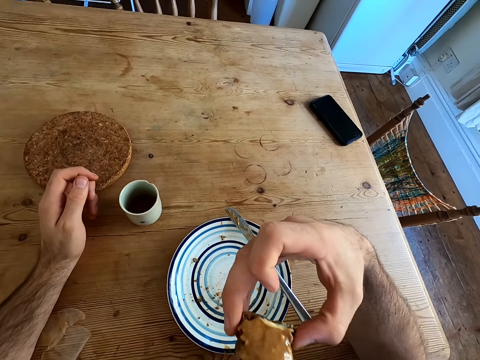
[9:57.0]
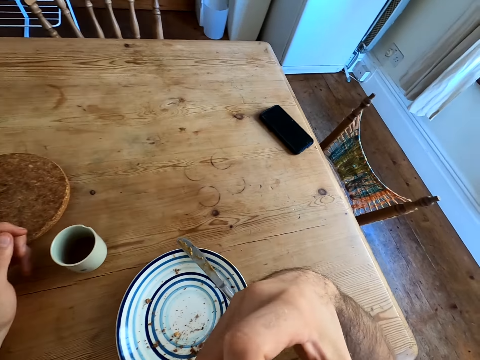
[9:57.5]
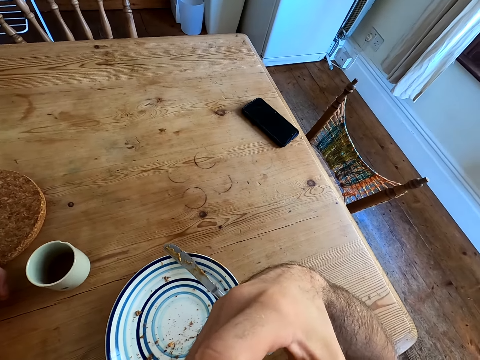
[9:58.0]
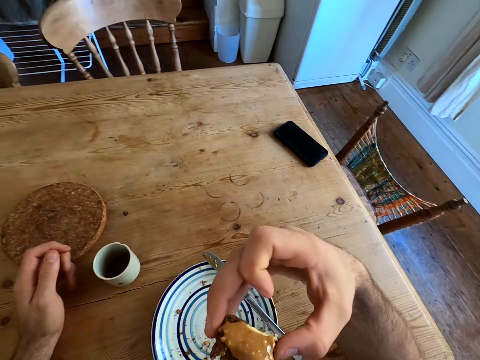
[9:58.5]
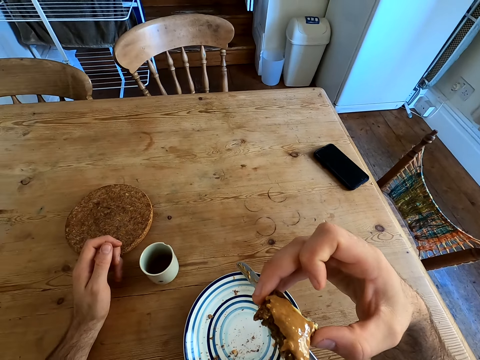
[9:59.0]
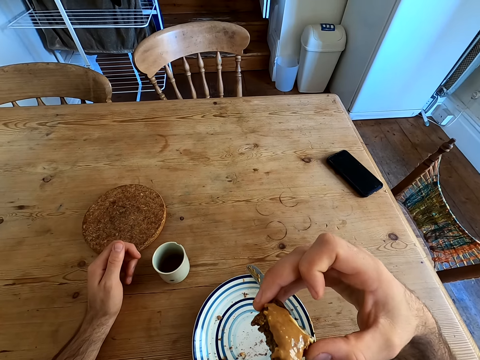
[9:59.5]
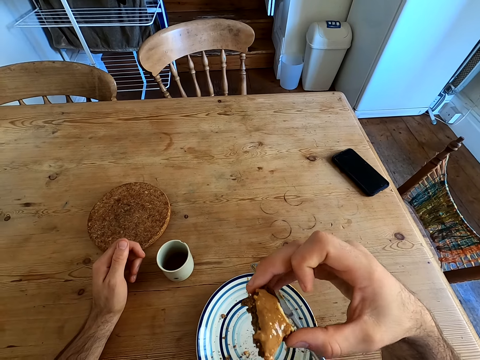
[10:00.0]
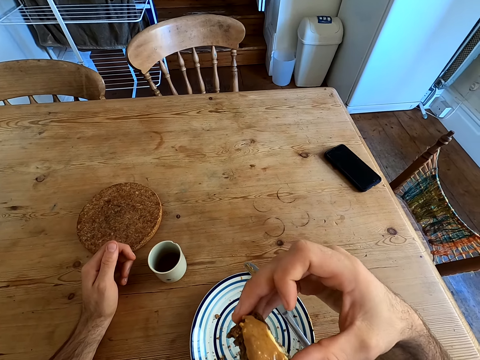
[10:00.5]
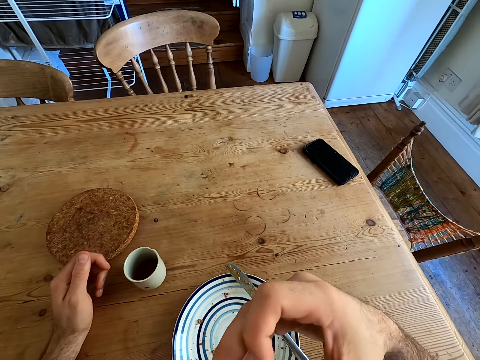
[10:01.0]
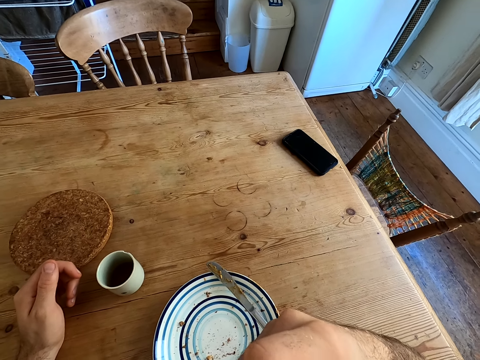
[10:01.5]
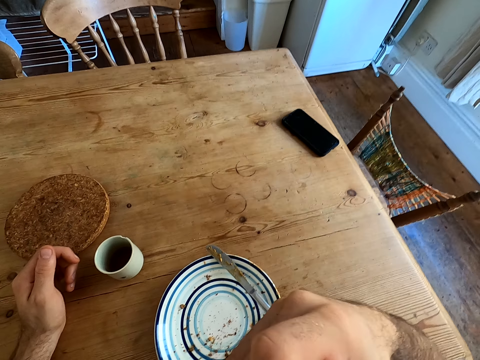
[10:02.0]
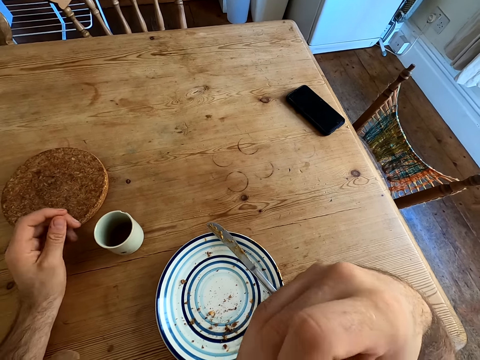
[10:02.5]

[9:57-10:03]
The camera wearer eats the bread. They bite the piece of bread. They hold the bread on the hand. They bite the piece of bread.

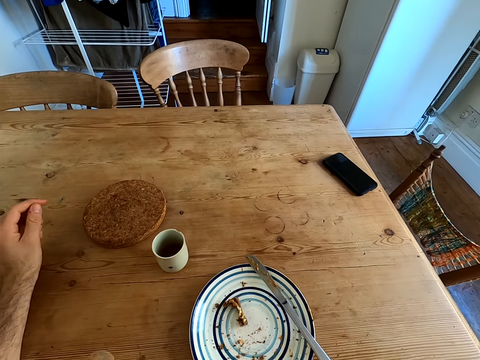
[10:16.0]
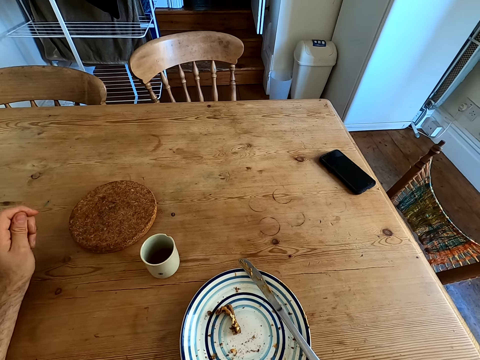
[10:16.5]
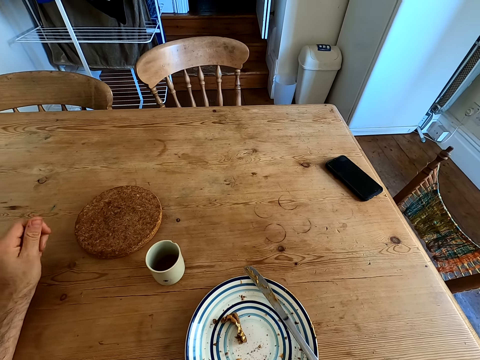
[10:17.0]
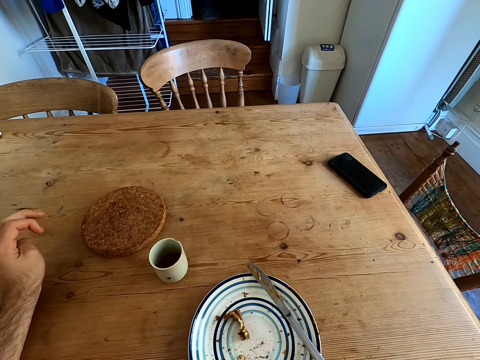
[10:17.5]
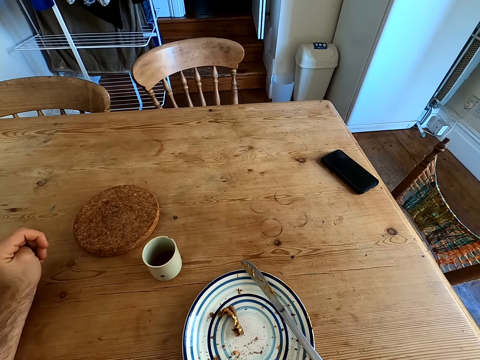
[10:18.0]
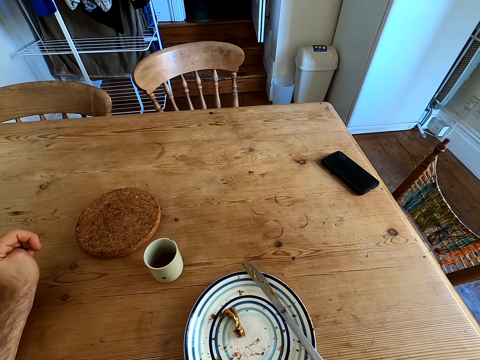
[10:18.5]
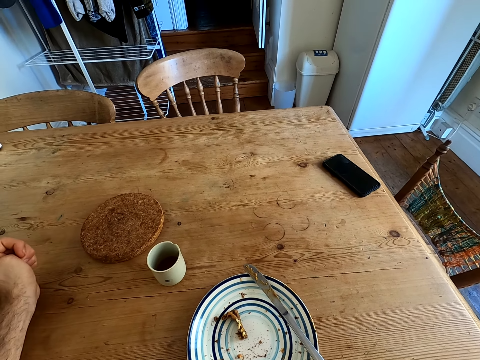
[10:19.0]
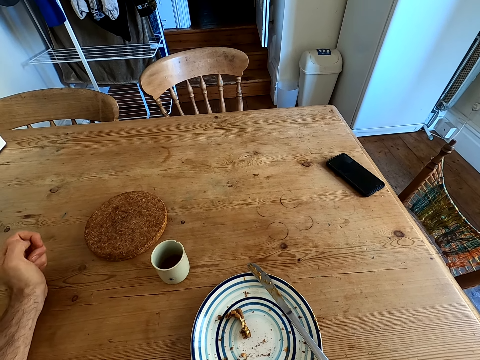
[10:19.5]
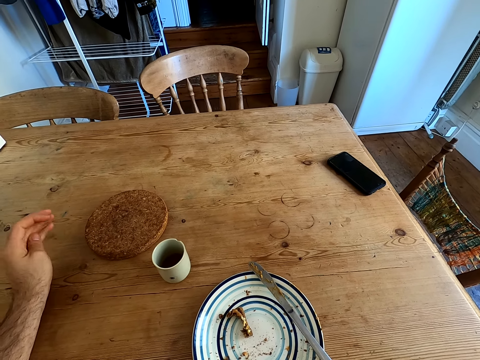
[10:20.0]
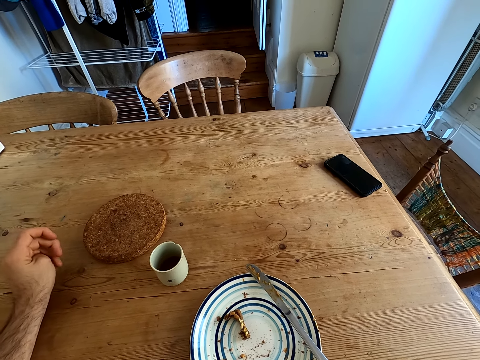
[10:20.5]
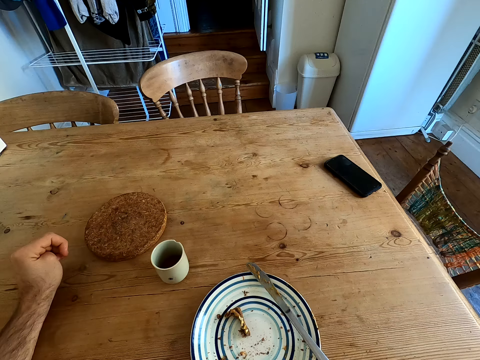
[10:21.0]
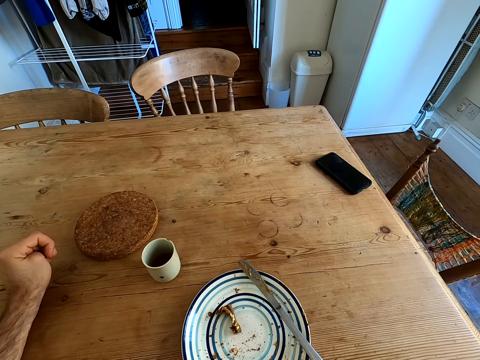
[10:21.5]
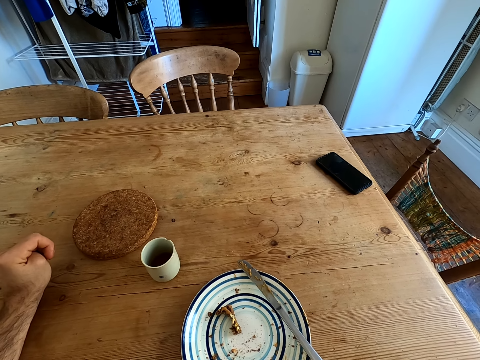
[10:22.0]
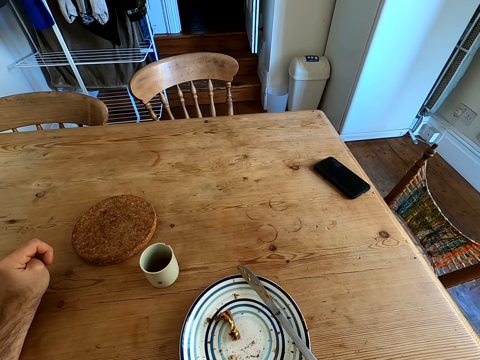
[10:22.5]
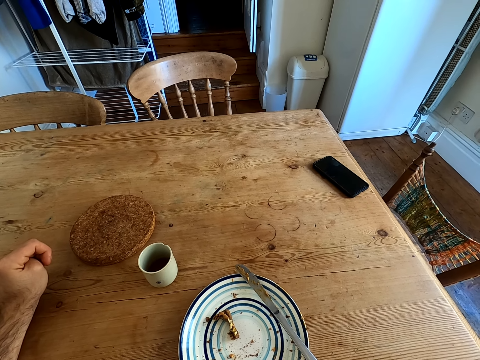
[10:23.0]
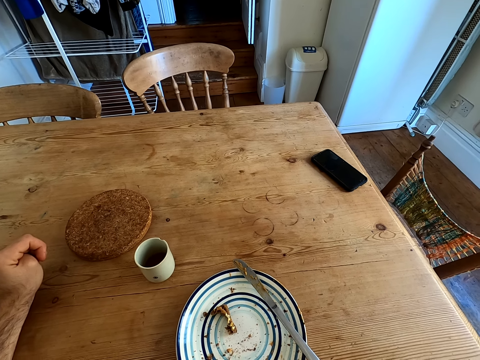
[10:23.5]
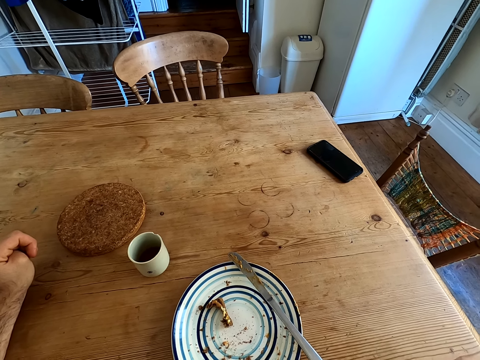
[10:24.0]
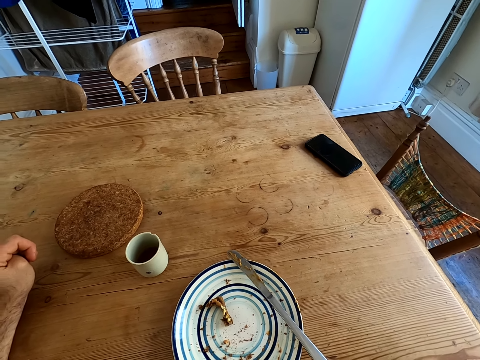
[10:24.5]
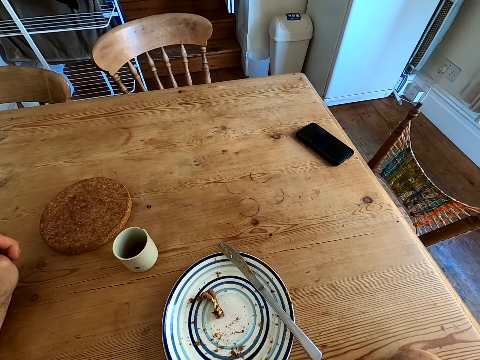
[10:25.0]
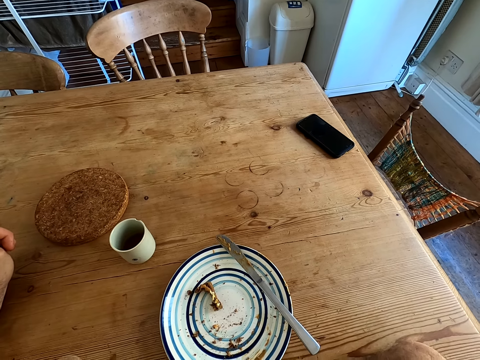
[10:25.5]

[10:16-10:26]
The camera wearer moves fingers.

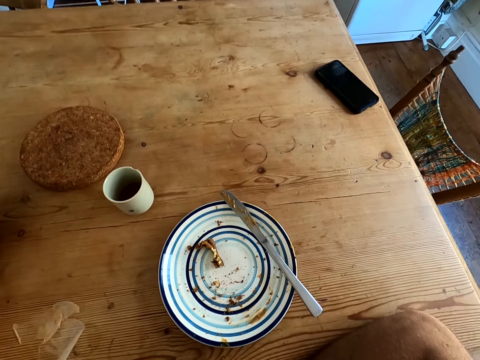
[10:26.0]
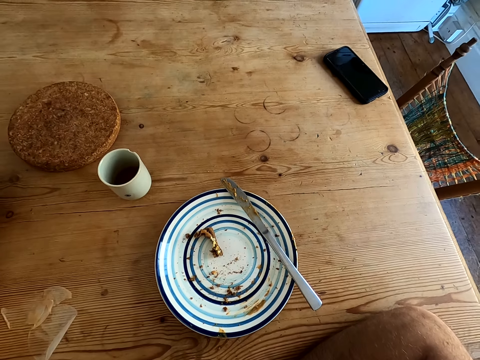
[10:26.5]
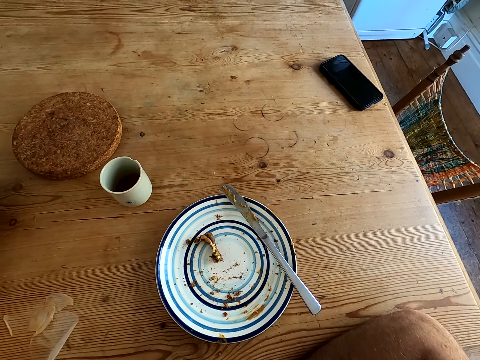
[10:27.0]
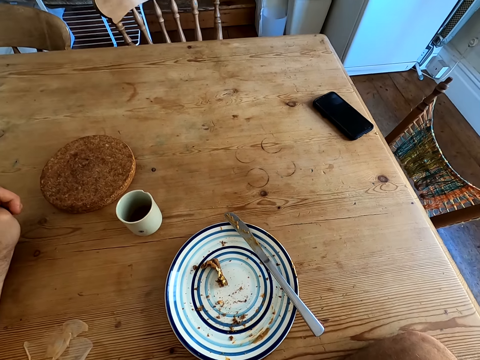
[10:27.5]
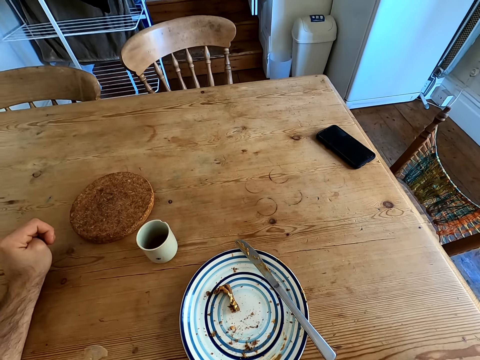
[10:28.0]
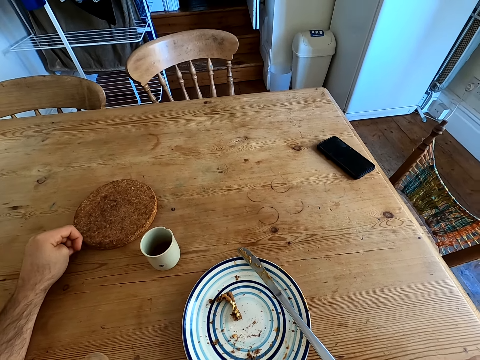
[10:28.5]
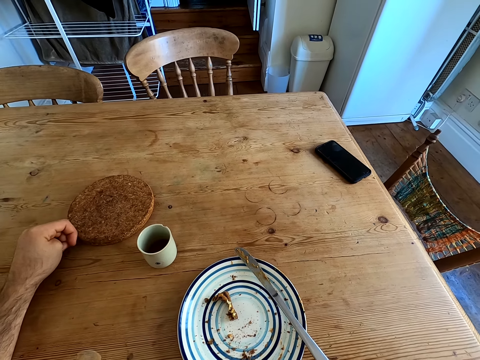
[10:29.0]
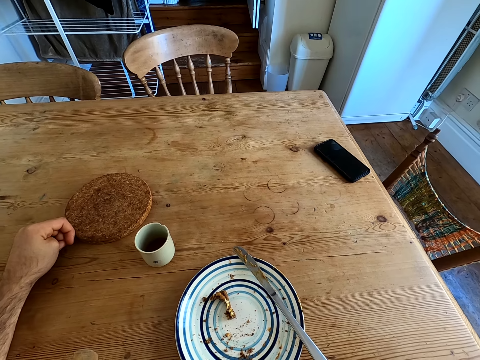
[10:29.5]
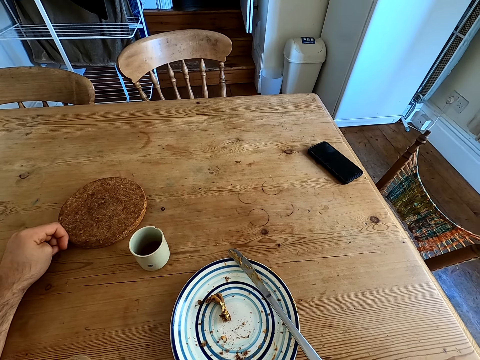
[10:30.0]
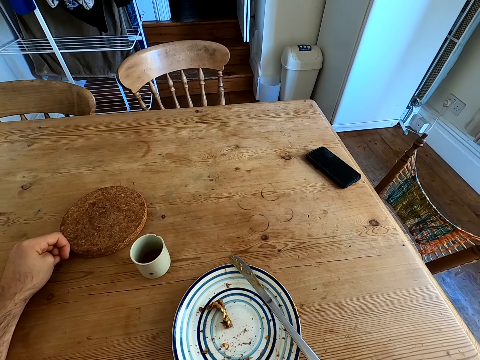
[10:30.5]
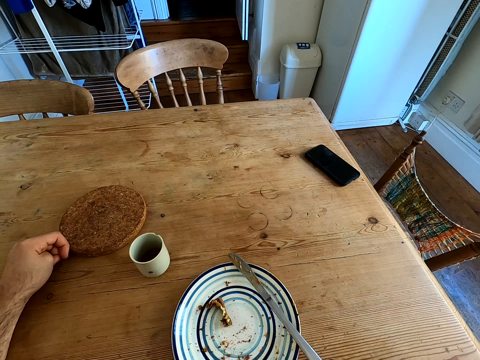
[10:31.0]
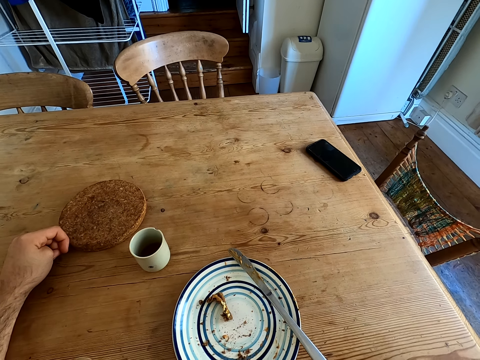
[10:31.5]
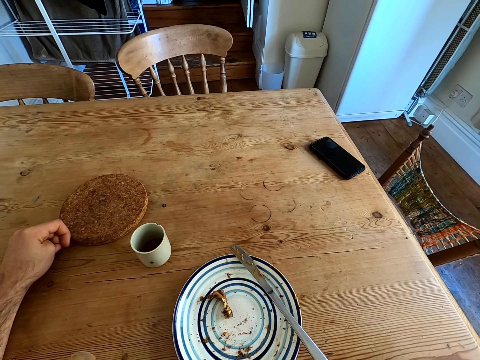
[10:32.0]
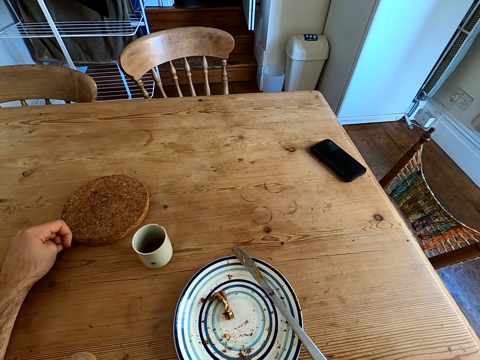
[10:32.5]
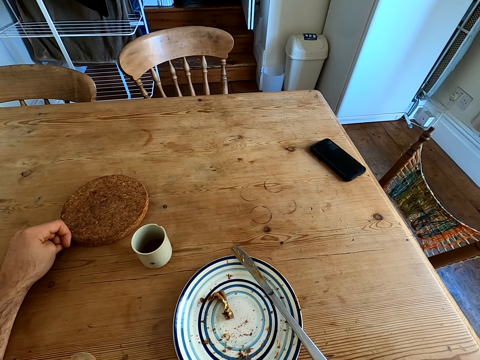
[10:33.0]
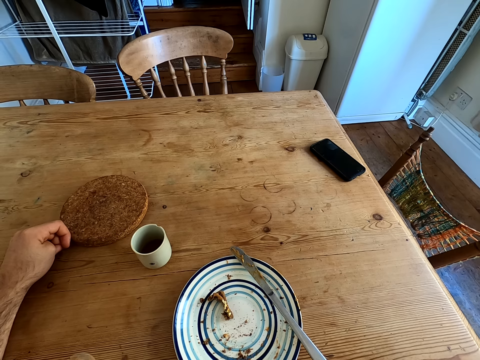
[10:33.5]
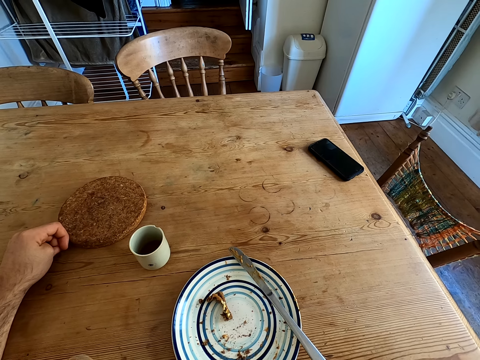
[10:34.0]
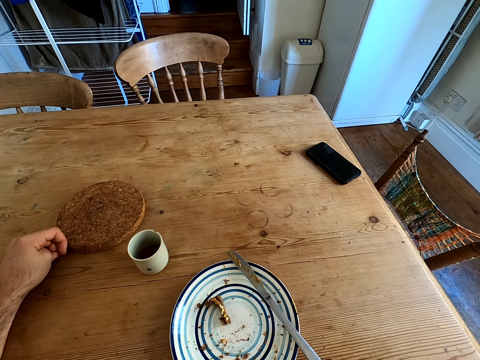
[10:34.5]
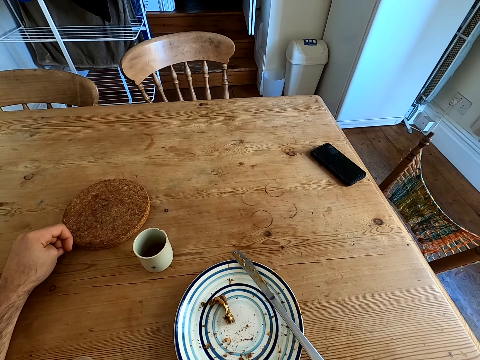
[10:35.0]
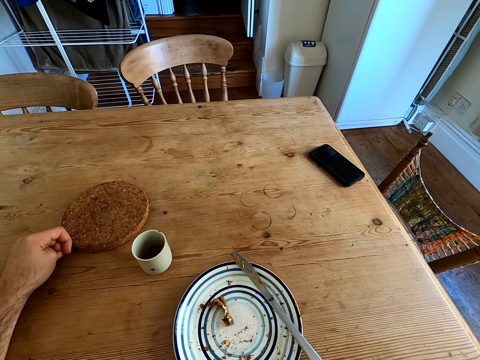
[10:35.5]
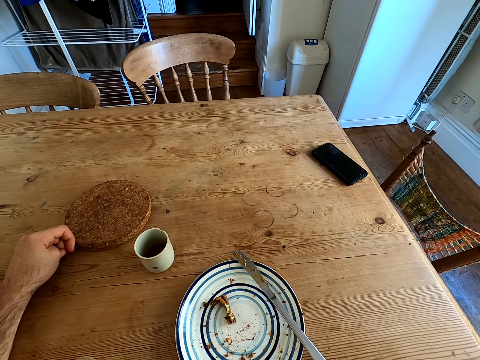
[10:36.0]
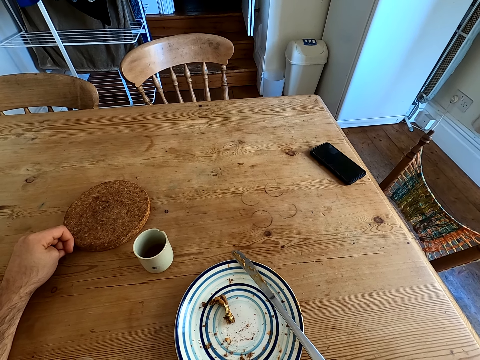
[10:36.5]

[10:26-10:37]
The camera wearer looks around.
